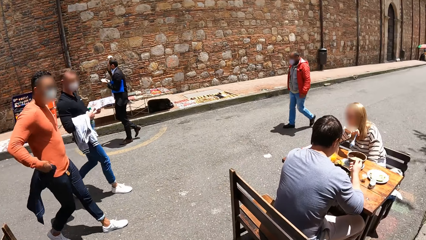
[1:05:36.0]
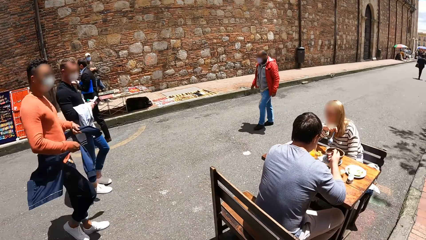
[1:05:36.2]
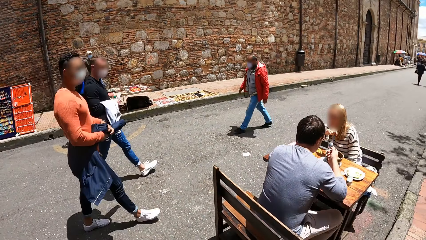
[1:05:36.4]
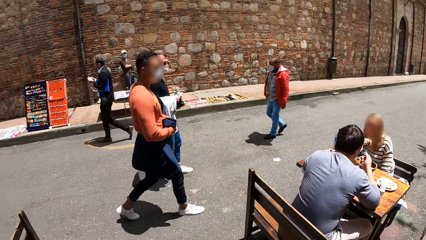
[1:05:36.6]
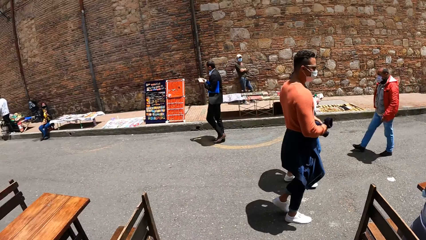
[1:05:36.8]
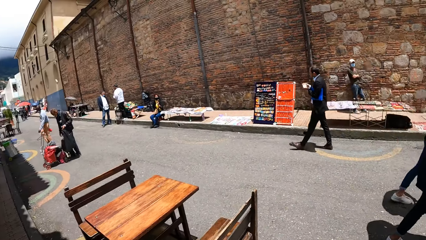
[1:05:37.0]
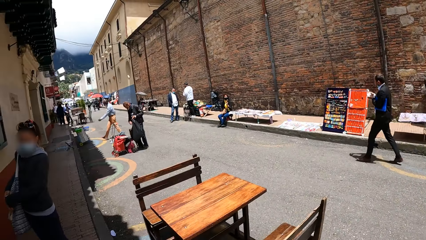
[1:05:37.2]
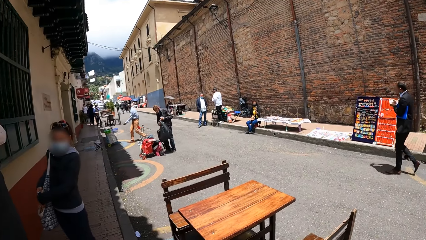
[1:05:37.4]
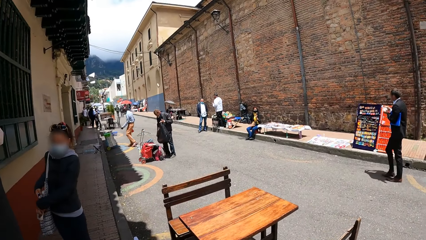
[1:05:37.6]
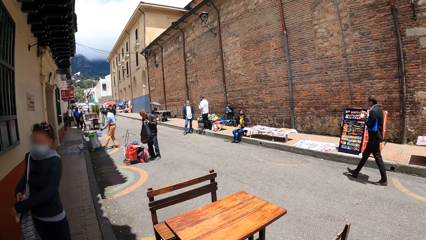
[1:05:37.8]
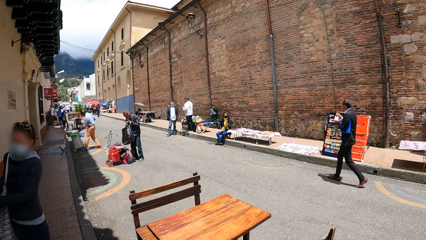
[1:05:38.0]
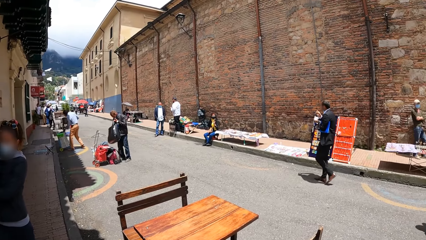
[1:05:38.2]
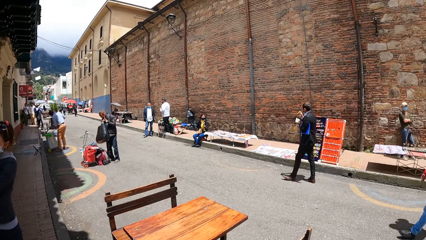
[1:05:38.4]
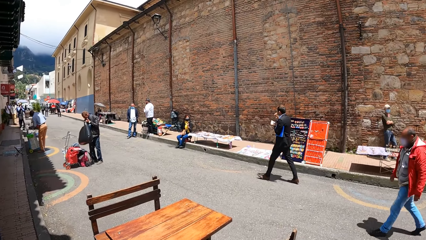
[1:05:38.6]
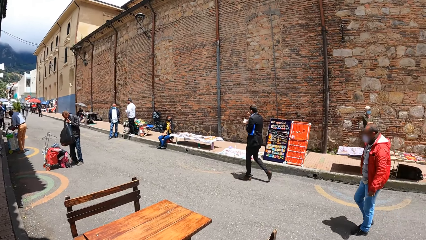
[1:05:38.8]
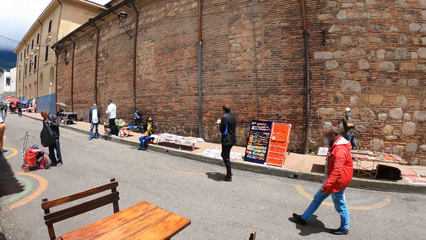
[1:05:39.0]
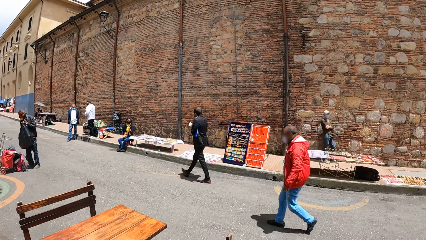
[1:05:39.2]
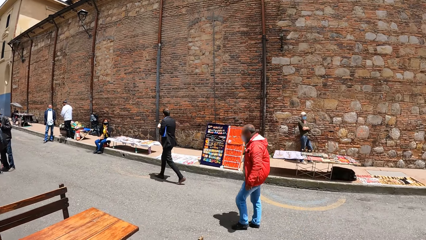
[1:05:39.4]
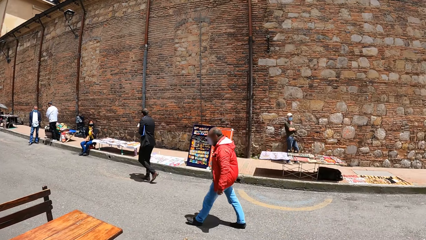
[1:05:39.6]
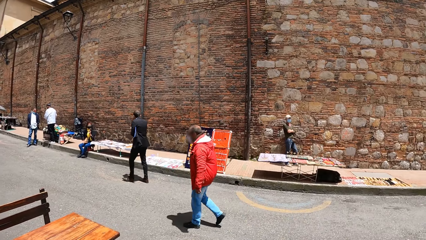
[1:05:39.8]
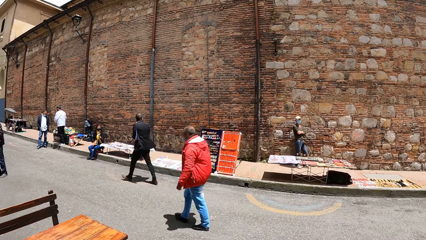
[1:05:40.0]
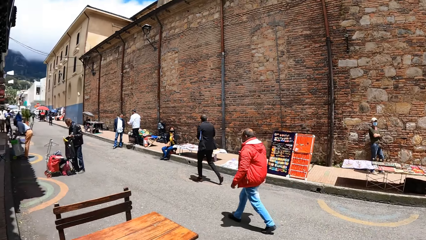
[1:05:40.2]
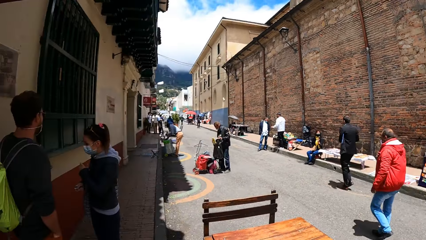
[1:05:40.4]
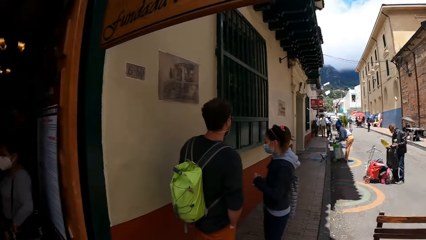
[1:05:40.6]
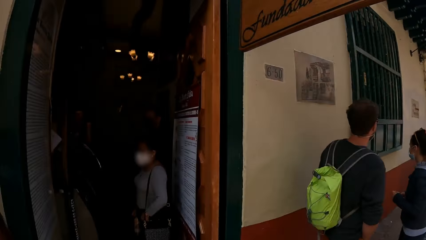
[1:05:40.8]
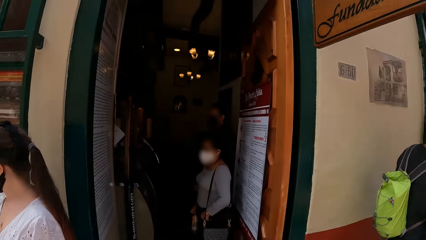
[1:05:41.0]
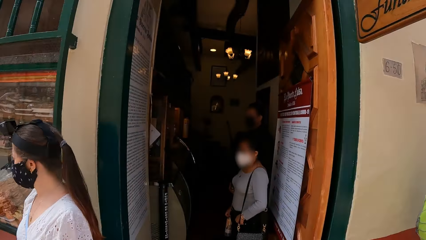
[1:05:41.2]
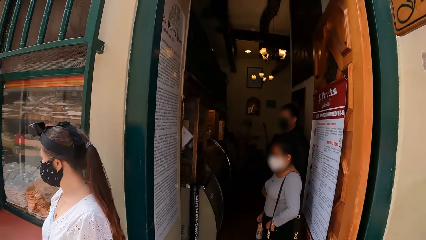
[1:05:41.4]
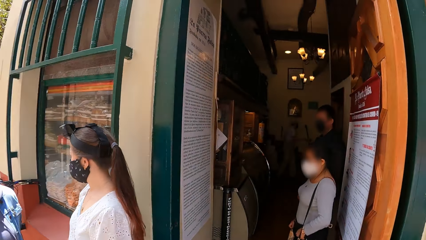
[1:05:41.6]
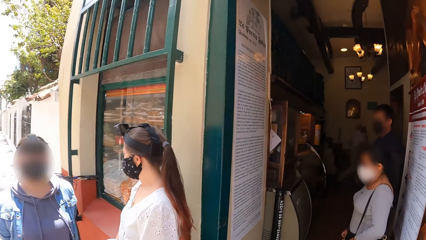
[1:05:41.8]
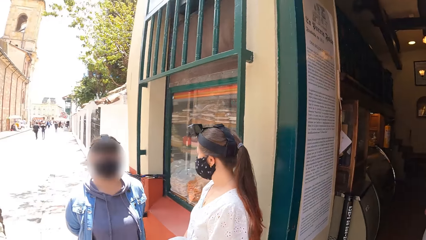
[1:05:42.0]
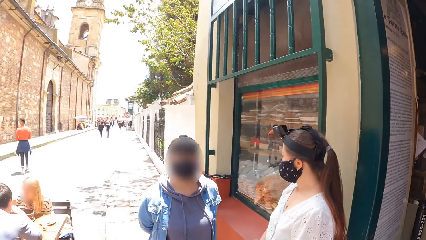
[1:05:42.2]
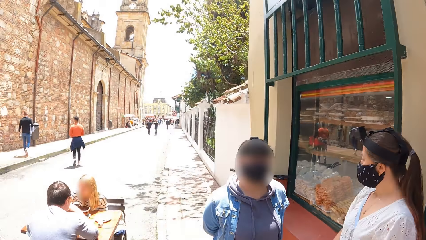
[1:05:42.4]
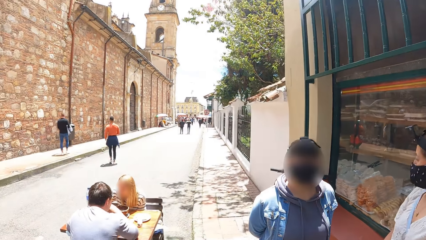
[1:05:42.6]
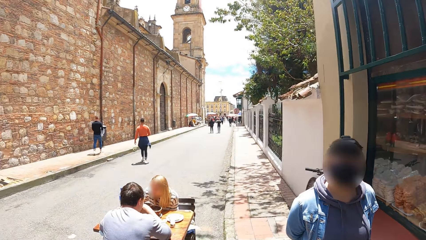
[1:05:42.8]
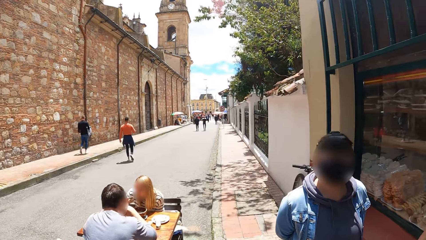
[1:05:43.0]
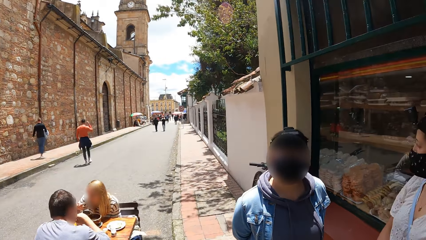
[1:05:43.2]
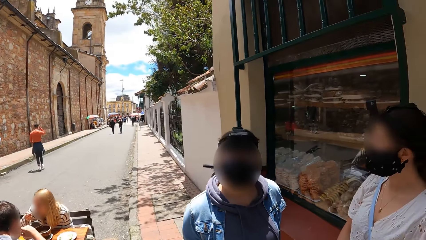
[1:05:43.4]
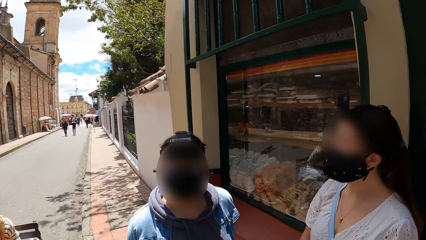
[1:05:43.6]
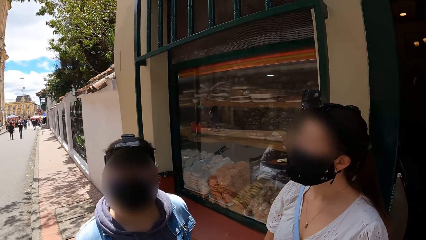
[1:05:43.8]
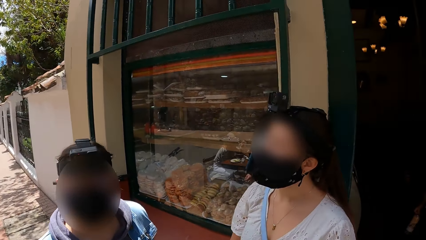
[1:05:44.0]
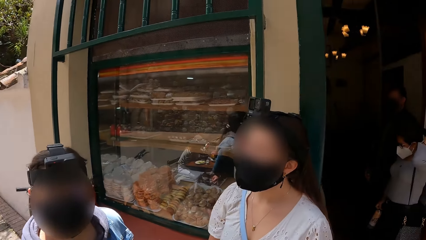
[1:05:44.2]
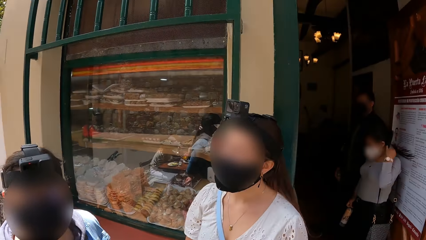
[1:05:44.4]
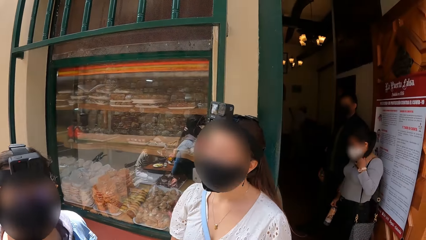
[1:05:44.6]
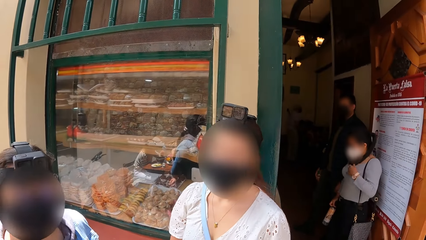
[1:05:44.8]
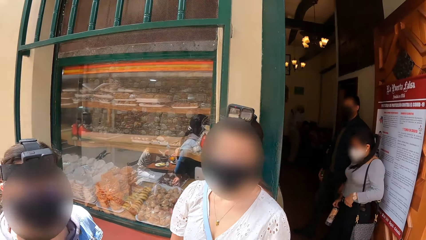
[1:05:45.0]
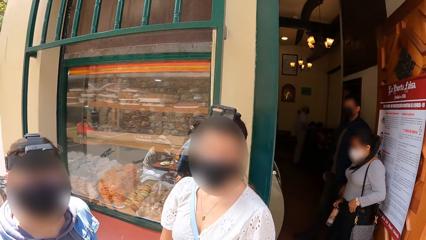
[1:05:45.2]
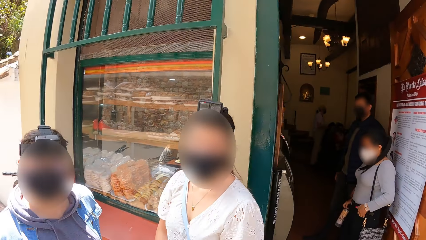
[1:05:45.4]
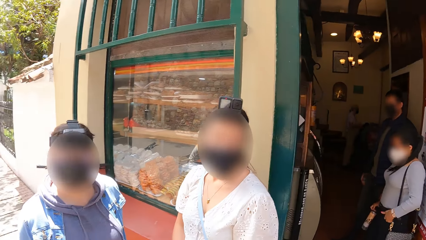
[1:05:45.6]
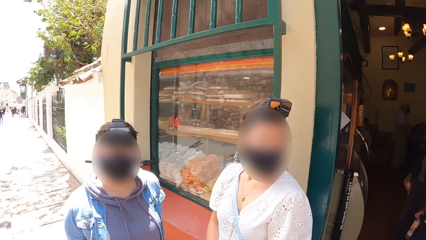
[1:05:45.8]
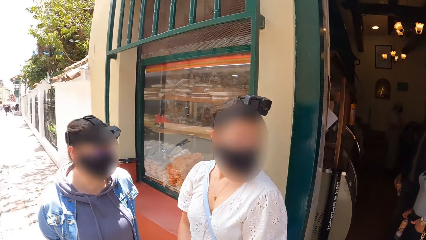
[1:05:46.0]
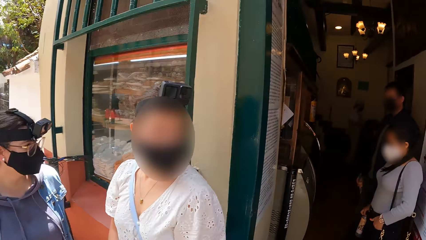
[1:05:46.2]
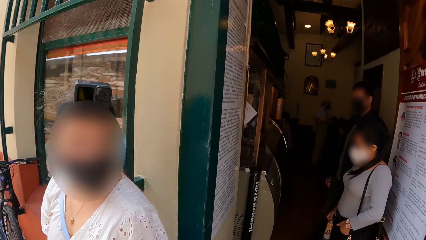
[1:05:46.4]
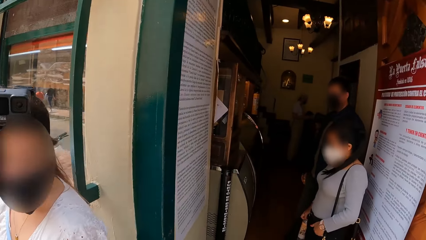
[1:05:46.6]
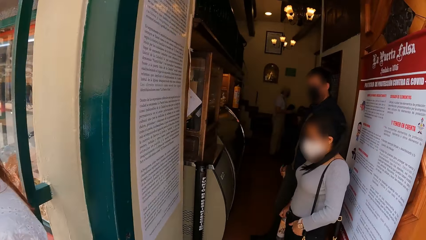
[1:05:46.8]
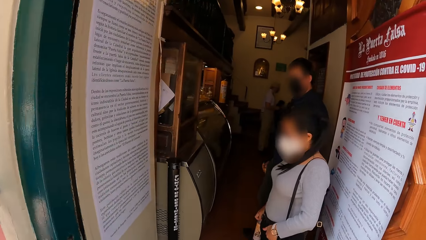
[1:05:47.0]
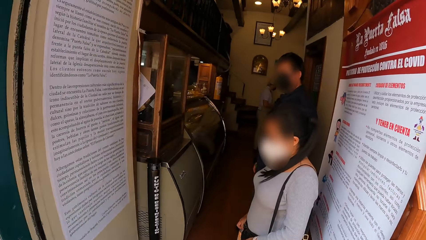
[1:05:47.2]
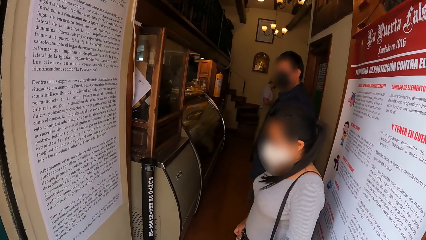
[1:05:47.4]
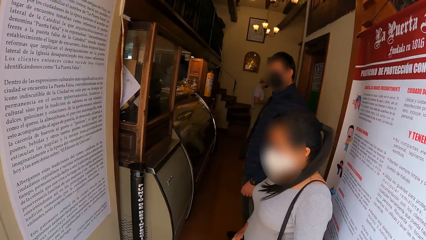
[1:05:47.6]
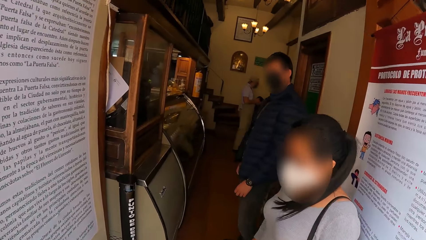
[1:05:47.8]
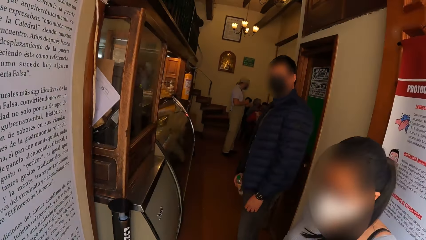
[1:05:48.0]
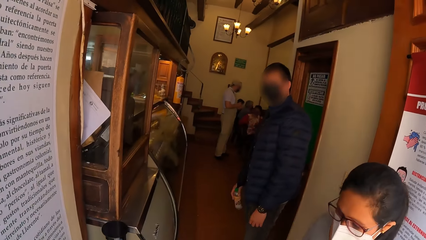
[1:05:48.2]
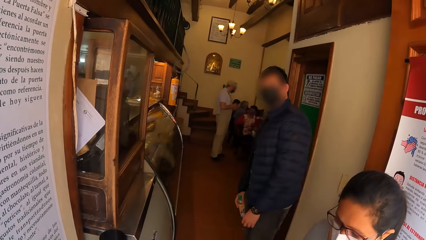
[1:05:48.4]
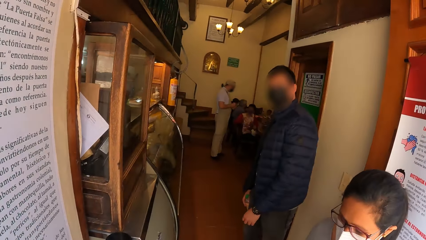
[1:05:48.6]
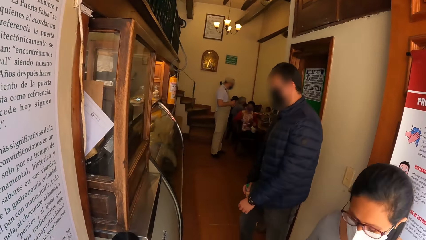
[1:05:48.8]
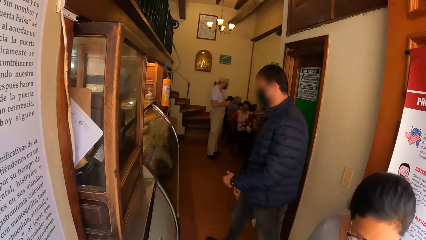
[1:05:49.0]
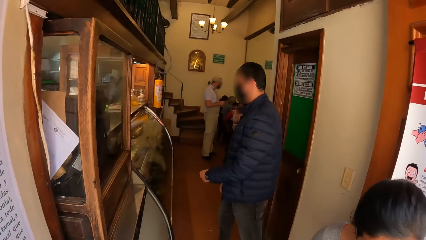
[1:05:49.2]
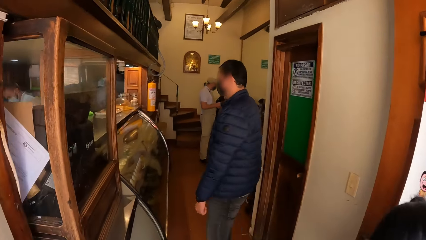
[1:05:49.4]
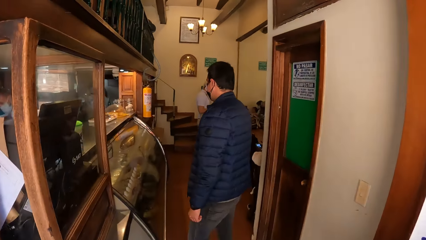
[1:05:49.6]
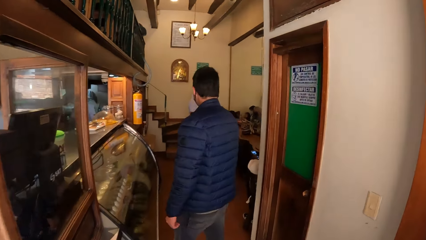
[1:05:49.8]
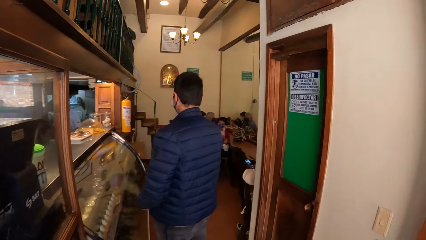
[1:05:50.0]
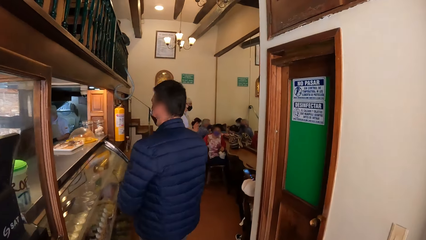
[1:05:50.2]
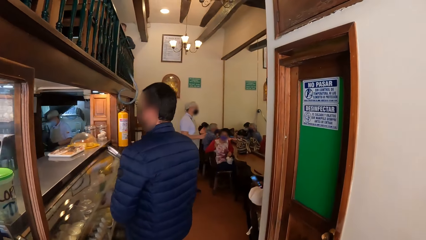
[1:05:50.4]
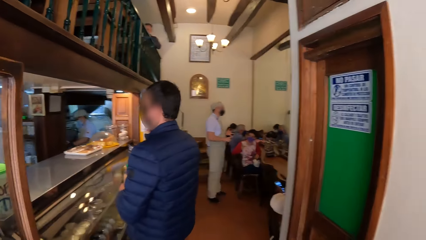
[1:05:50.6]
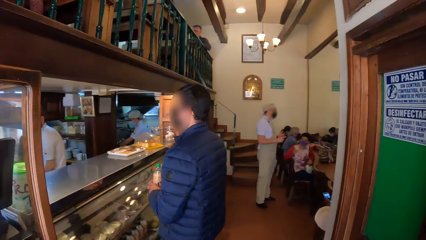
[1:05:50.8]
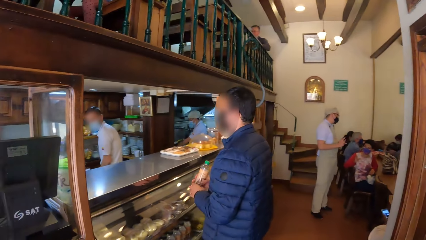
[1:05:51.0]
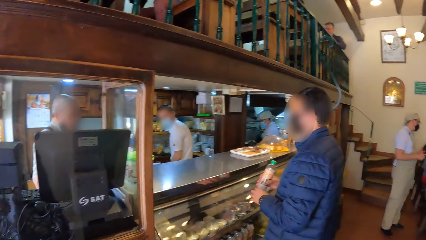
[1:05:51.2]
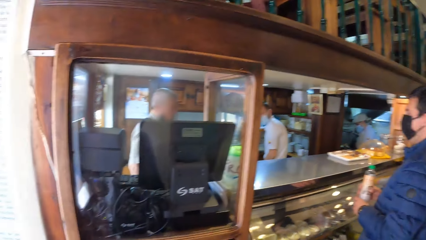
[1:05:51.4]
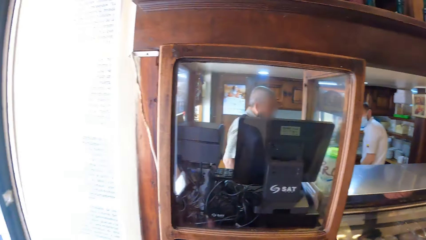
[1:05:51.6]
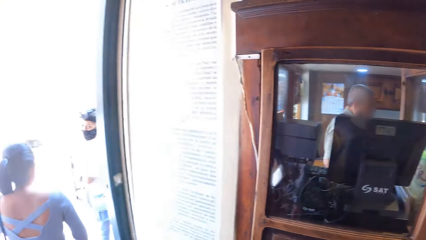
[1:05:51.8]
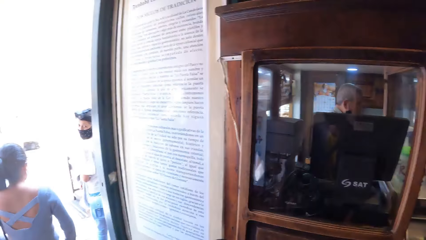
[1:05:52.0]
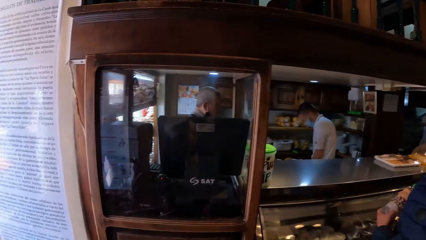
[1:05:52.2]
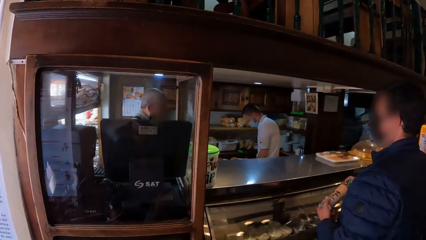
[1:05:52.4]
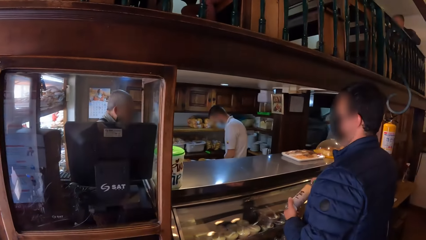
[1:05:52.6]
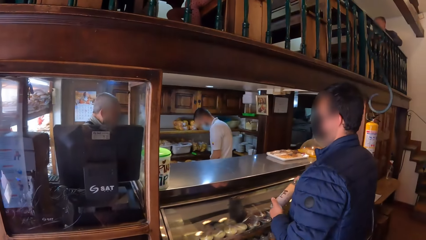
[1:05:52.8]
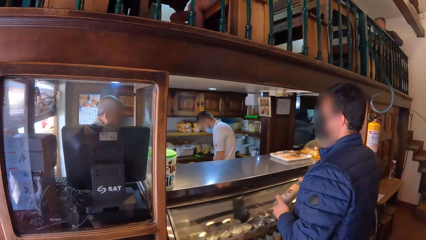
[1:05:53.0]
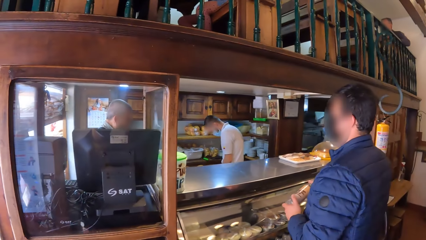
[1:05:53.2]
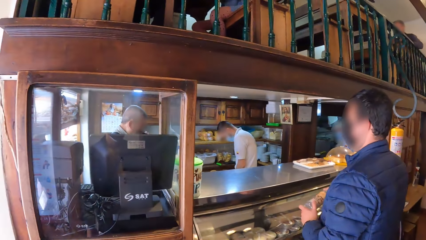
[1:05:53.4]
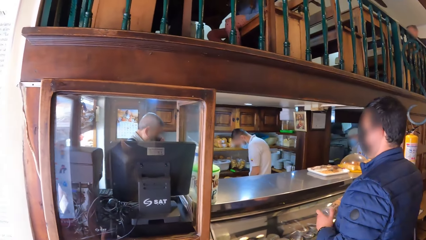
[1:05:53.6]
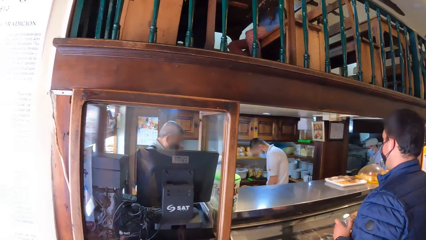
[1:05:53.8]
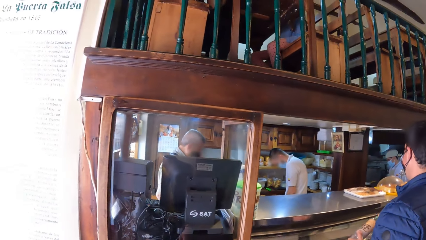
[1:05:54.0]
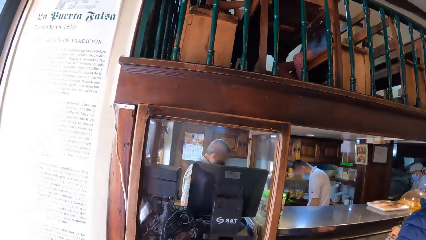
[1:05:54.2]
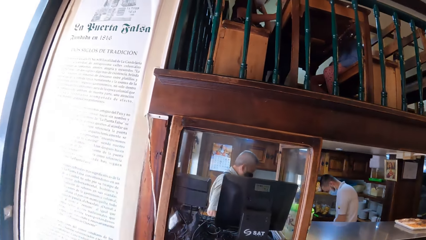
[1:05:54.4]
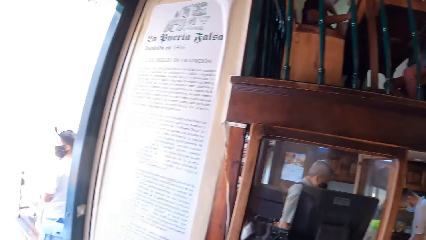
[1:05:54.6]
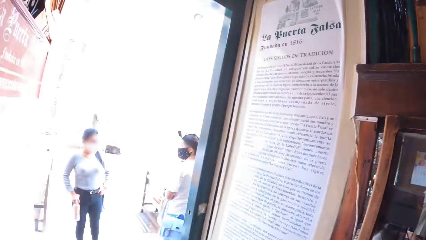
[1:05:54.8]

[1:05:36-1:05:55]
The camera wearer turns around. They look at a lady and another lady. A woman adjusts her hair with her left hand. The camera wearer walks into a shop by the roadside. They look at another lady. They look at a man. They turn around. They look at the counter.
